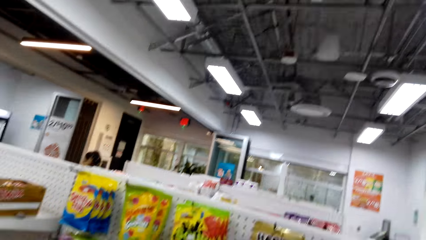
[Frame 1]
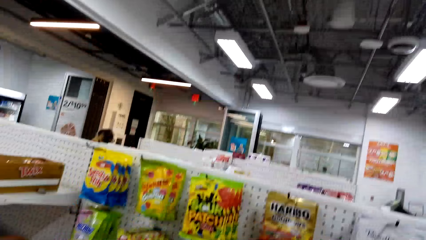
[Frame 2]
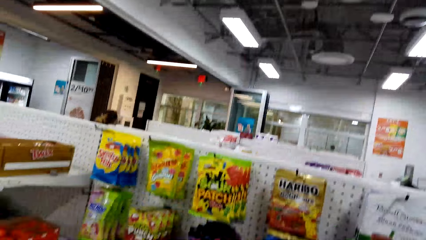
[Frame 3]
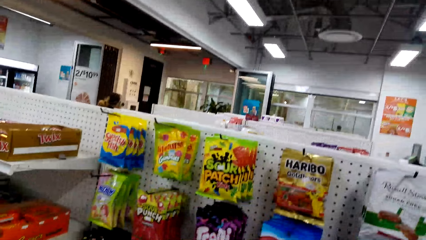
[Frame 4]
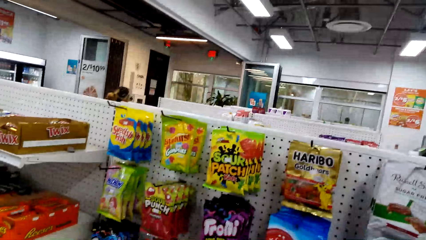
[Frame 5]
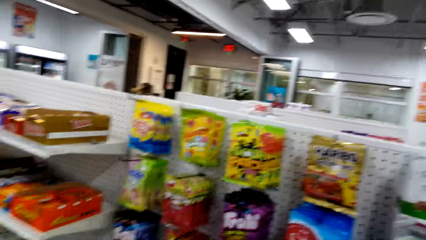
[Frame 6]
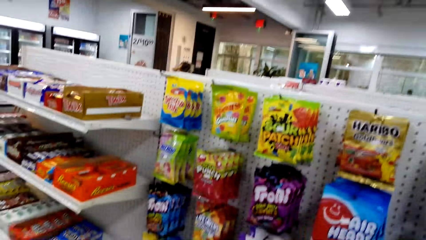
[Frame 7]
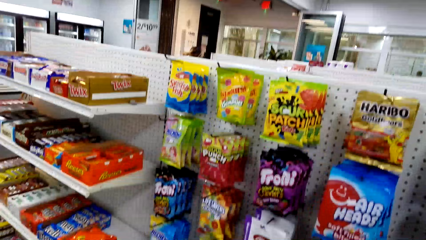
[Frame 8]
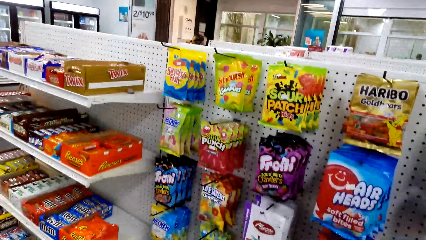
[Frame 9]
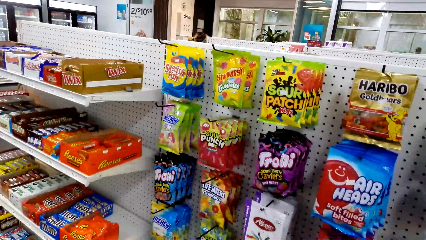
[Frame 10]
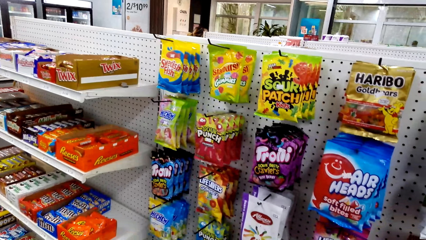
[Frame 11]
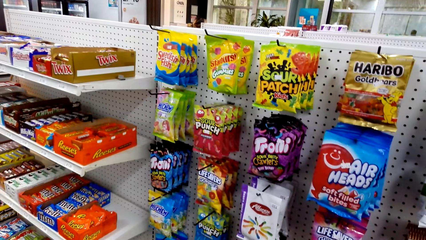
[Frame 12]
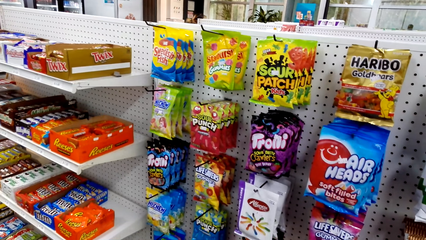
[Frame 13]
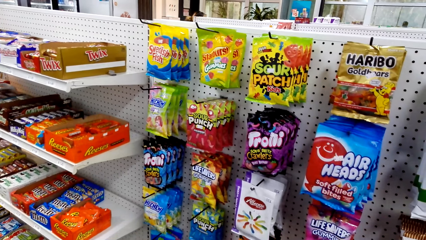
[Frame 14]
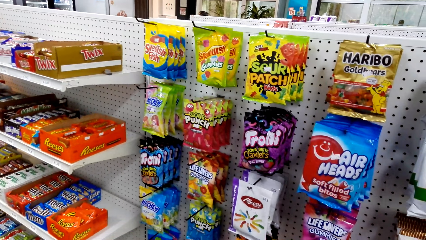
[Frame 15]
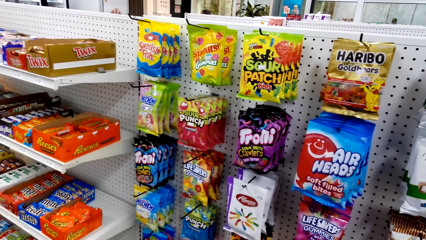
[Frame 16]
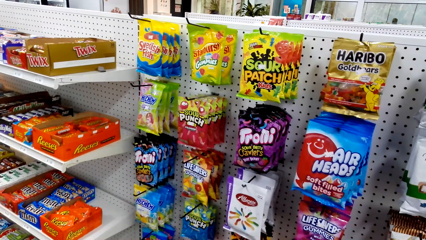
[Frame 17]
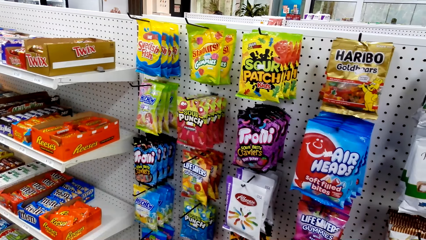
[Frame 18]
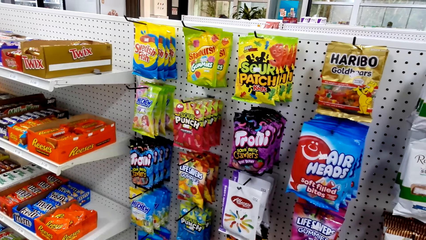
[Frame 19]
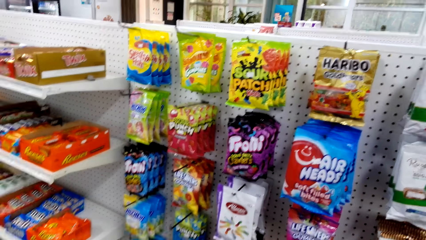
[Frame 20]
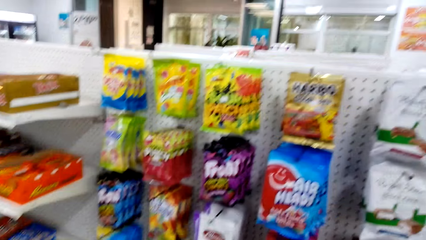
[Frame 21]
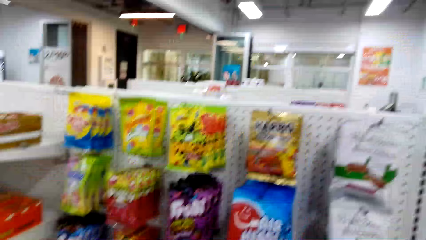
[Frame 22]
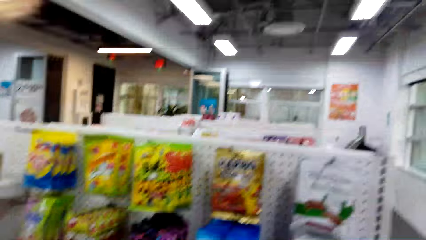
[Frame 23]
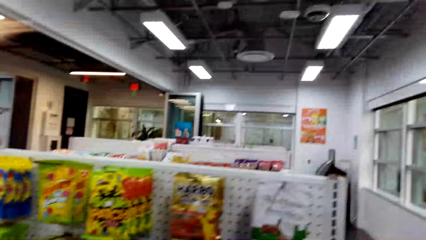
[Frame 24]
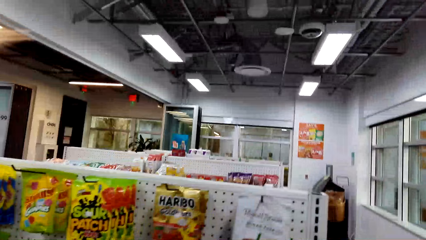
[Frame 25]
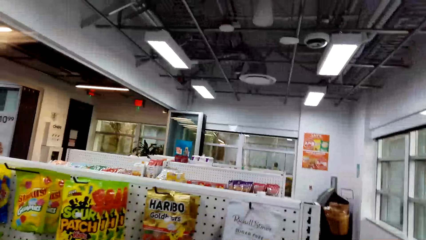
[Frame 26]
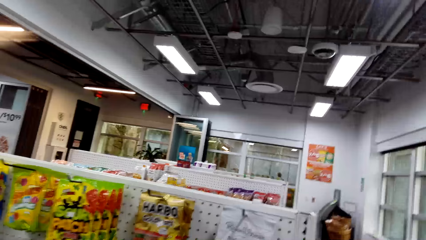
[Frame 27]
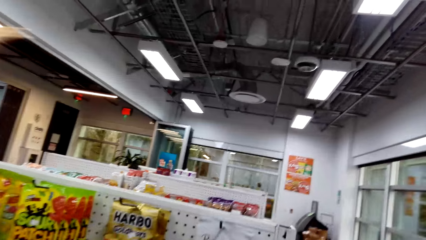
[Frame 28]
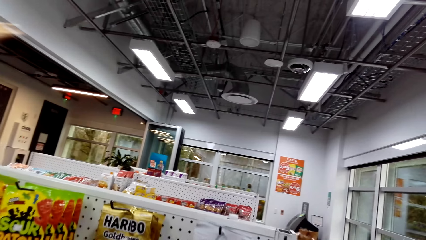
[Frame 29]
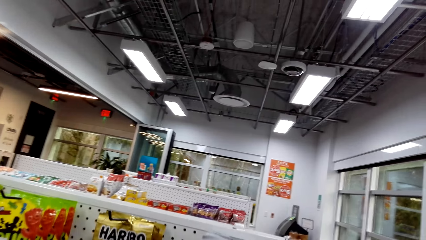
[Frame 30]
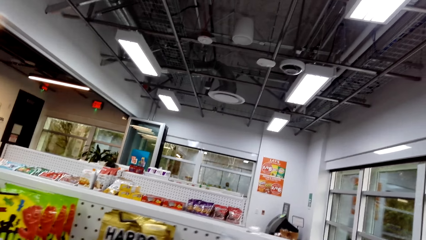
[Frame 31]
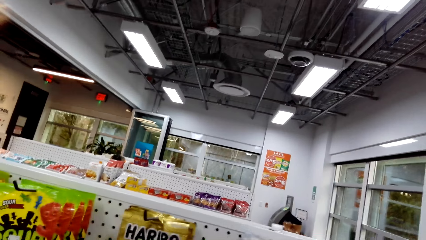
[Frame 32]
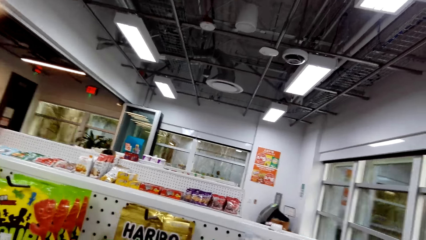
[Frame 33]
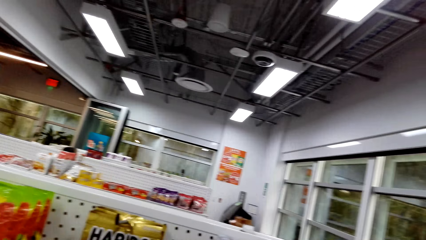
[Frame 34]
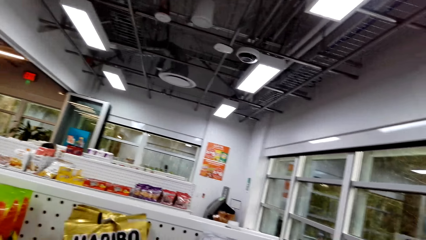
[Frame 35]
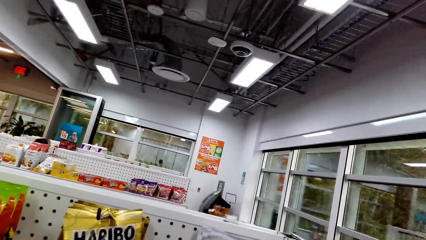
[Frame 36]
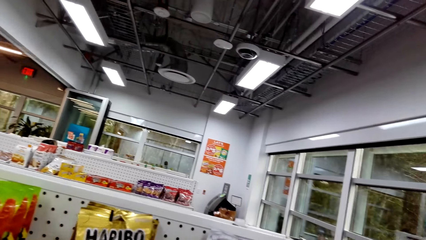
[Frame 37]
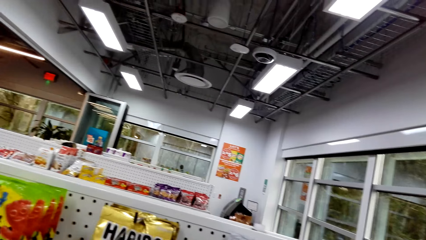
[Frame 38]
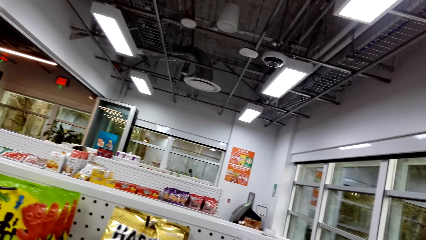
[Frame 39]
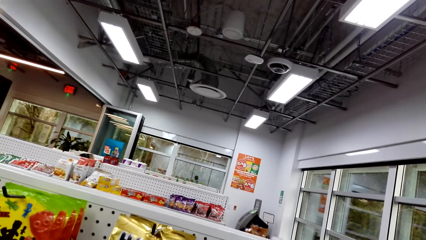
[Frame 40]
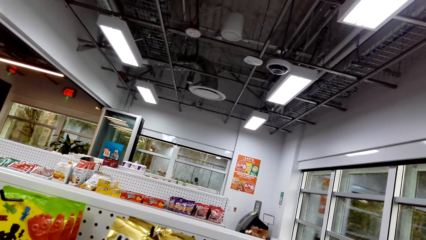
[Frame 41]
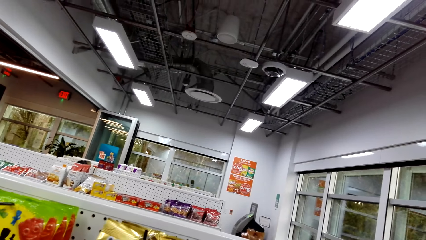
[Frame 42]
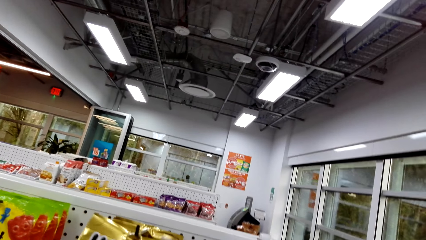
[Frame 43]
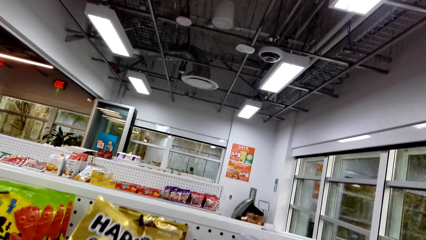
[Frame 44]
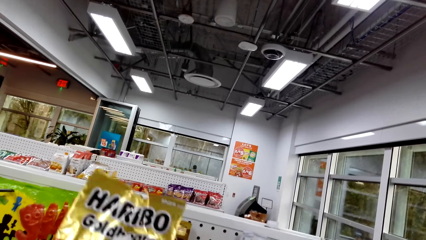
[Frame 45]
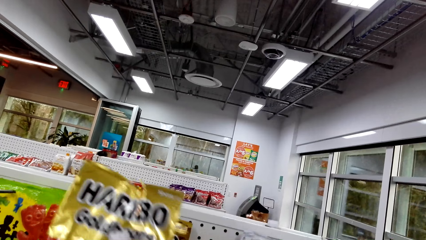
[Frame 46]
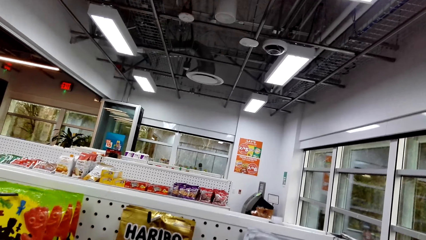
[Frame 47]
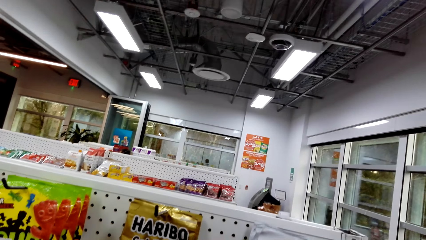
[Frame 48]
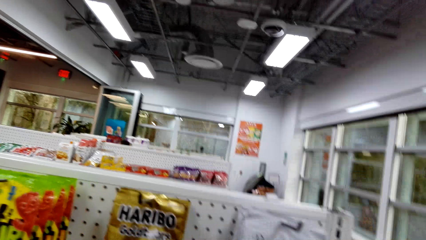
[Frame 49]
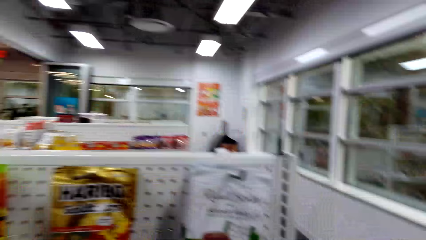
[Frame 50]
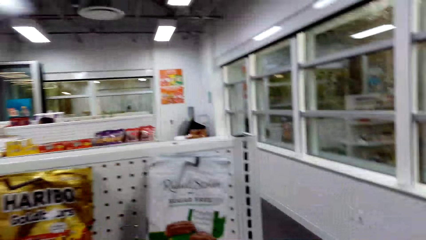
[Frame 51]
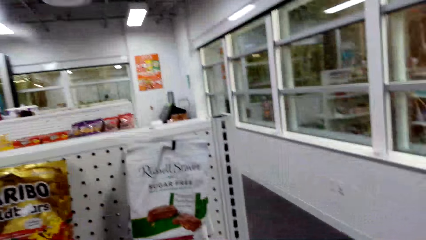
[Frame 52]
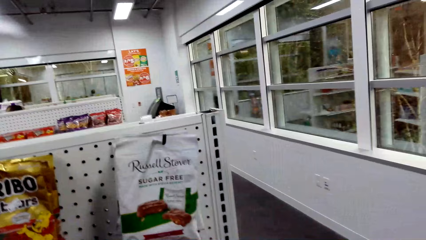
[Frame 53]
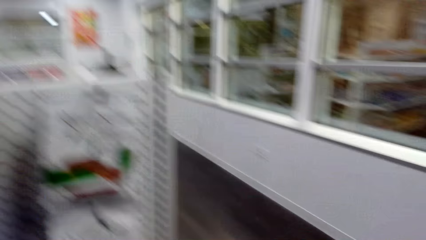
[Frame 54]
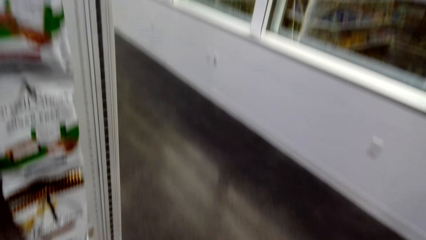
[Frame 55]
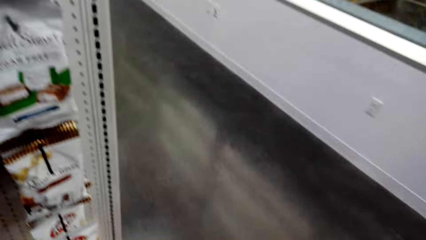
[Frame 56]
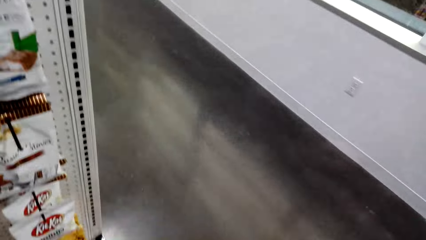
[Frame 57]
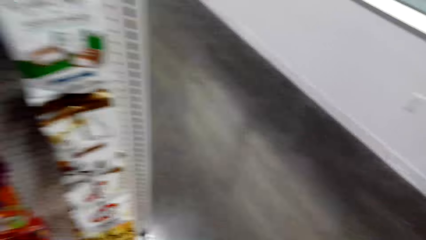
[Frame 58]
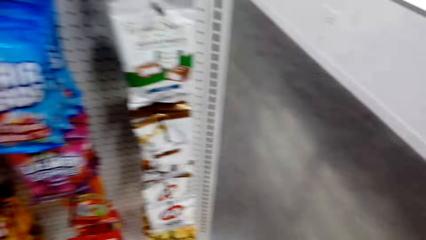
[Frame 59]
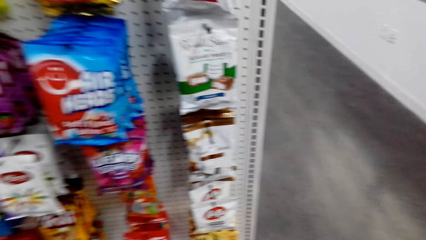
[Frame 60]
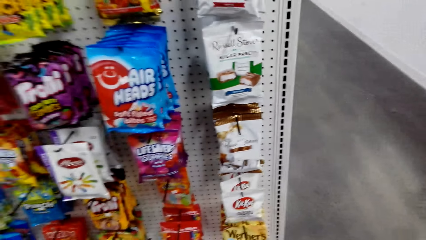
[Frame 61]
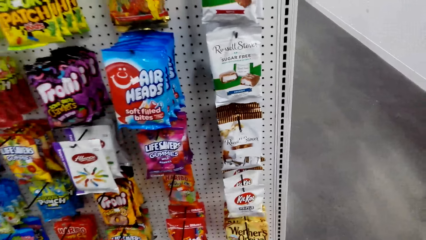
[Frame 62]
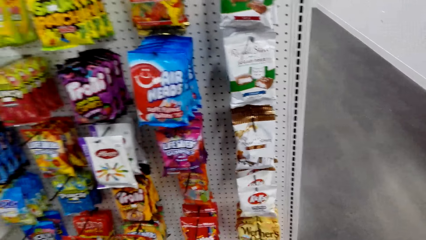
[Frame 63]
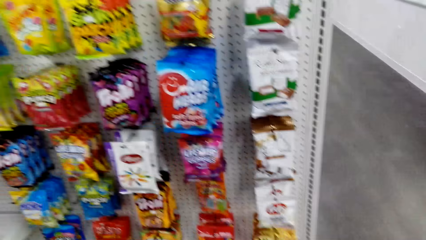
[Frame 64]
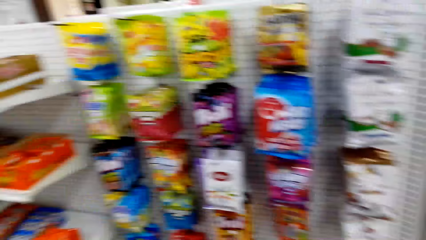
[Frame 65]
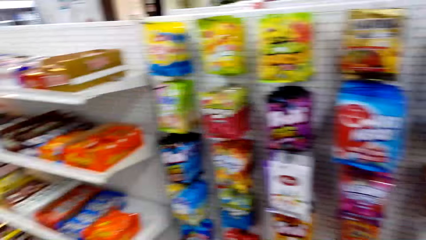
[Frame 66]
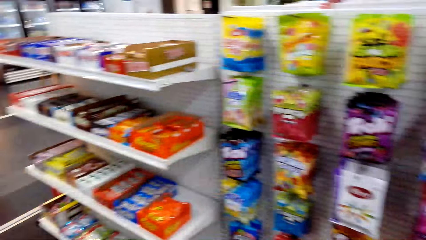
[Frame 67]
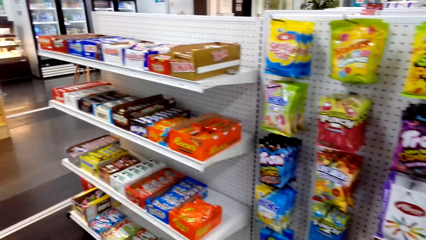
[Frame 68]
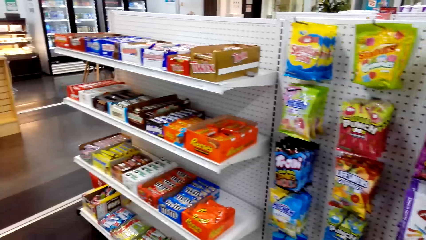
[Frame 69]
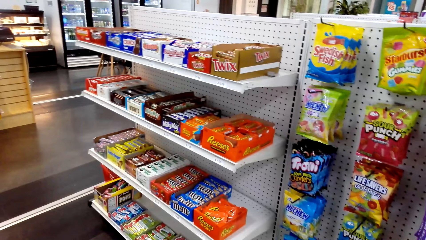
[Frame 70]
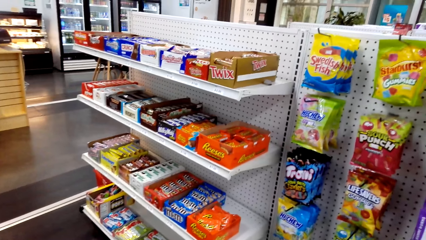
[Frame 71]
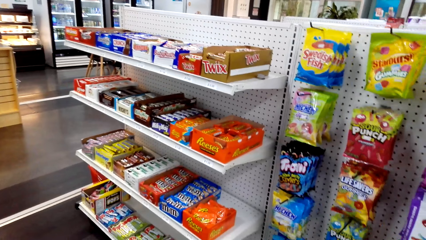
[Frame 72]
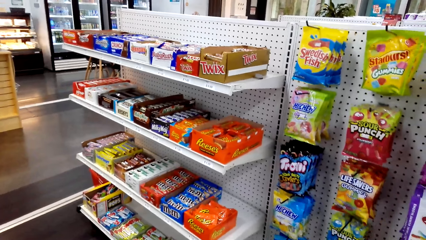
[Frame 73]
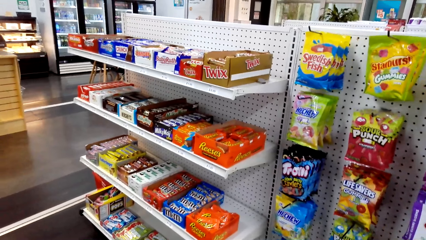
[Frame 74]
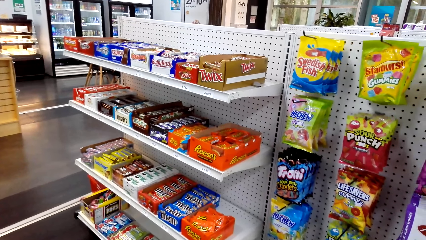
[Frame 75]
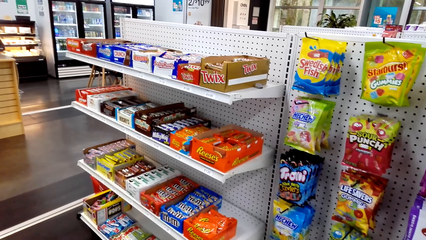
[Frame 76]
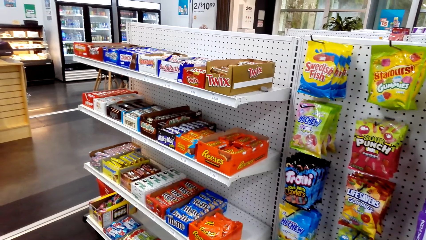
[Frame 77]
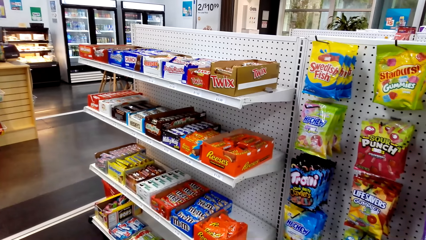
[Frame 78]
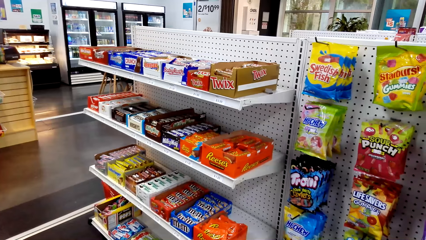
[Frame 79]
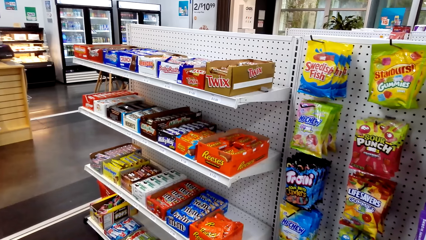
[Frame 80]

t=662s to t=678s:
The camera wearer looks at snacks on the shelves. They pick a packet of candies. They look at the snacks on the shelves.
